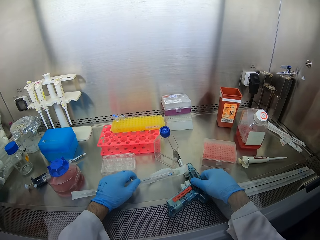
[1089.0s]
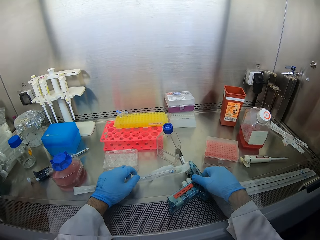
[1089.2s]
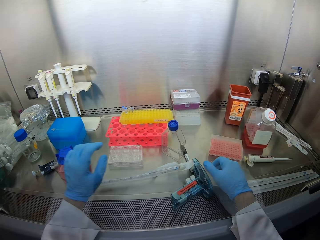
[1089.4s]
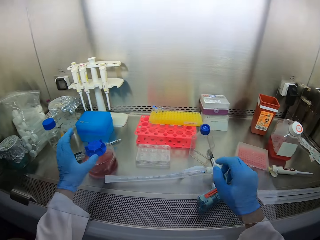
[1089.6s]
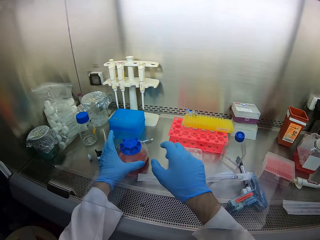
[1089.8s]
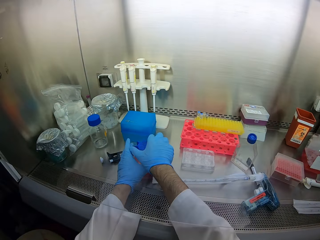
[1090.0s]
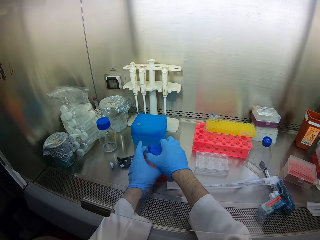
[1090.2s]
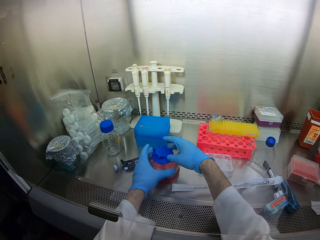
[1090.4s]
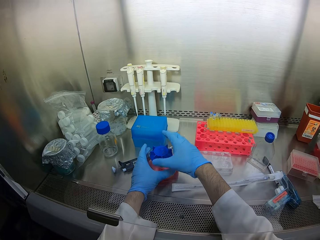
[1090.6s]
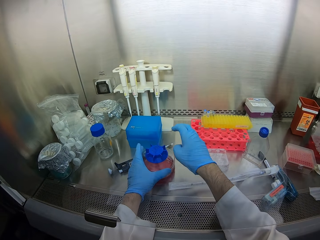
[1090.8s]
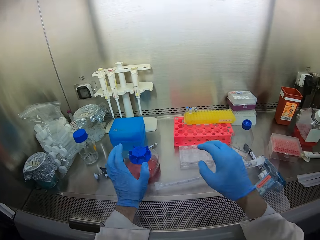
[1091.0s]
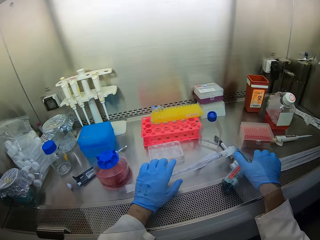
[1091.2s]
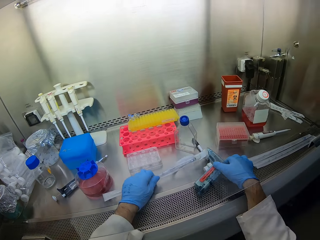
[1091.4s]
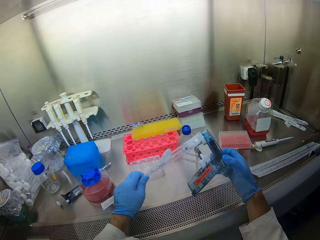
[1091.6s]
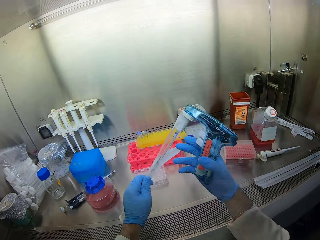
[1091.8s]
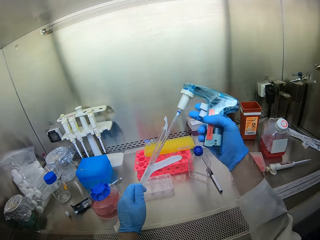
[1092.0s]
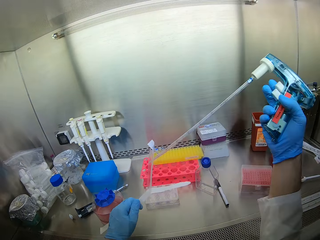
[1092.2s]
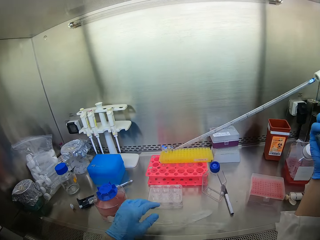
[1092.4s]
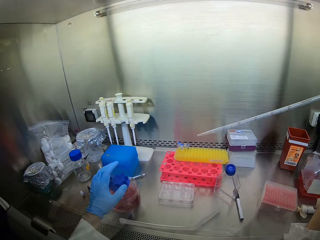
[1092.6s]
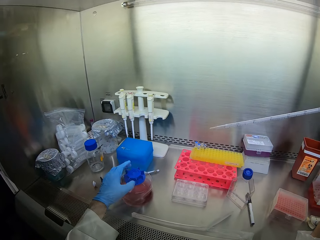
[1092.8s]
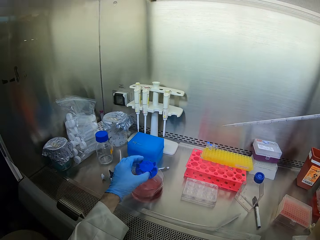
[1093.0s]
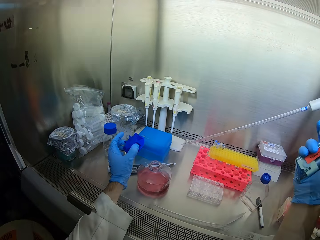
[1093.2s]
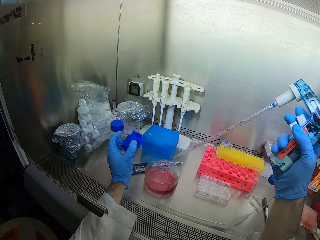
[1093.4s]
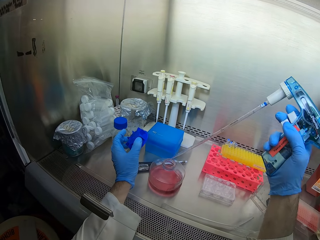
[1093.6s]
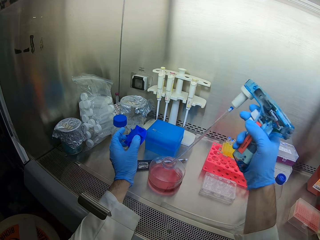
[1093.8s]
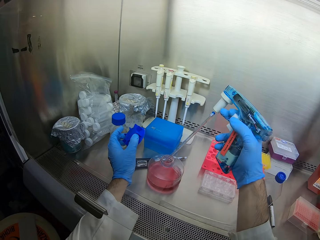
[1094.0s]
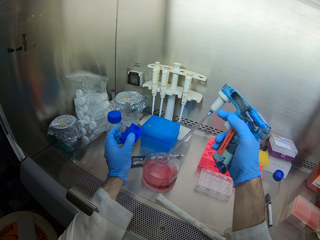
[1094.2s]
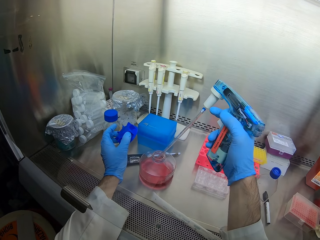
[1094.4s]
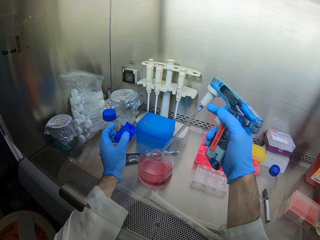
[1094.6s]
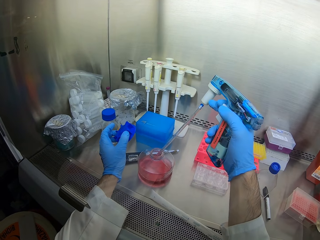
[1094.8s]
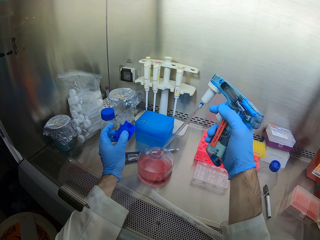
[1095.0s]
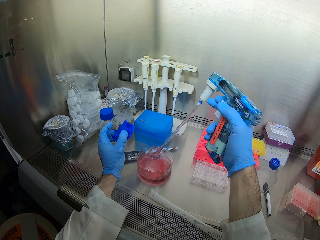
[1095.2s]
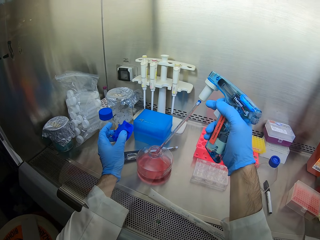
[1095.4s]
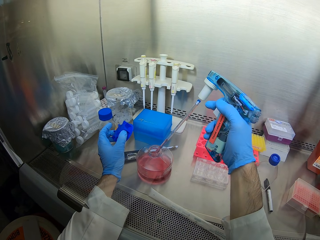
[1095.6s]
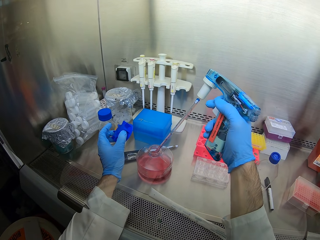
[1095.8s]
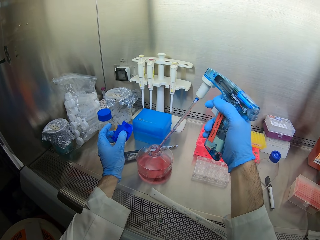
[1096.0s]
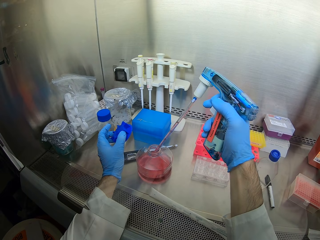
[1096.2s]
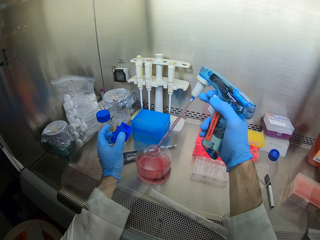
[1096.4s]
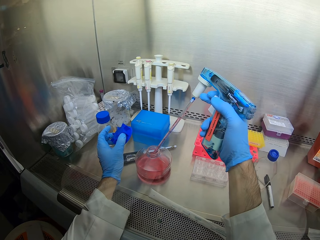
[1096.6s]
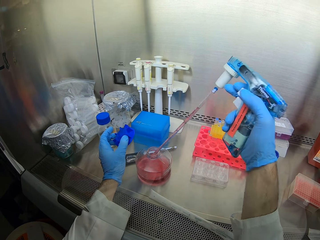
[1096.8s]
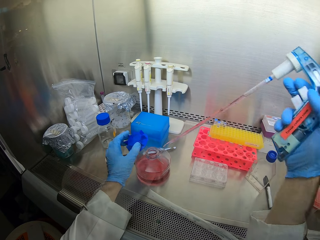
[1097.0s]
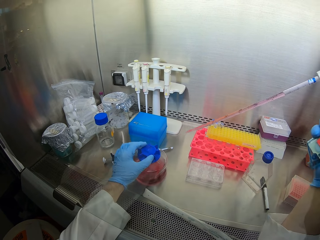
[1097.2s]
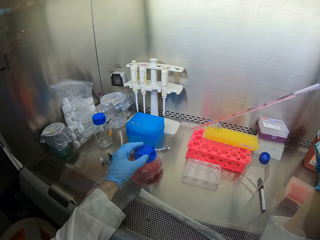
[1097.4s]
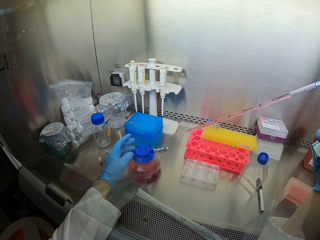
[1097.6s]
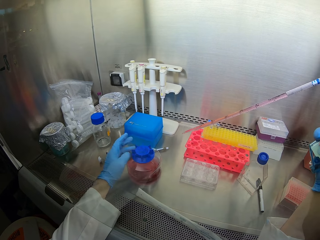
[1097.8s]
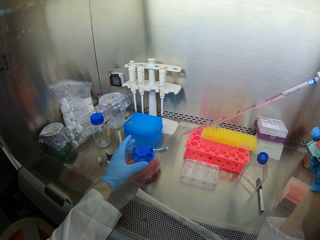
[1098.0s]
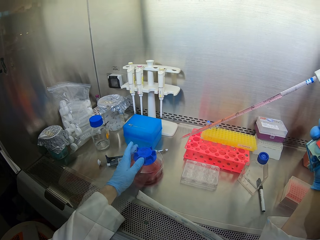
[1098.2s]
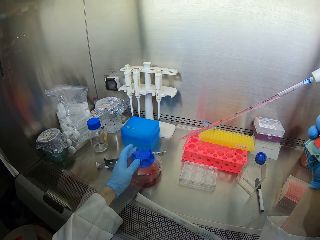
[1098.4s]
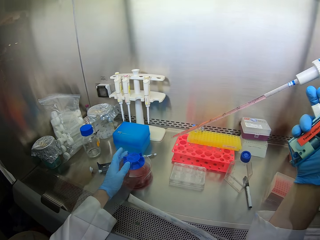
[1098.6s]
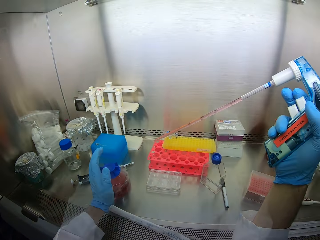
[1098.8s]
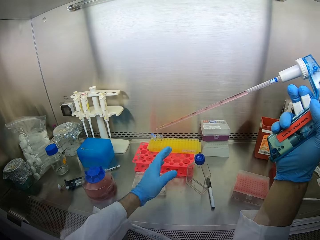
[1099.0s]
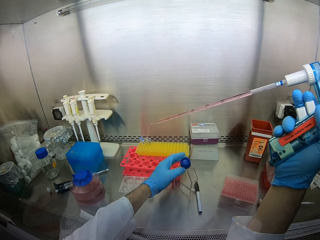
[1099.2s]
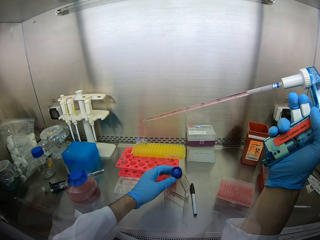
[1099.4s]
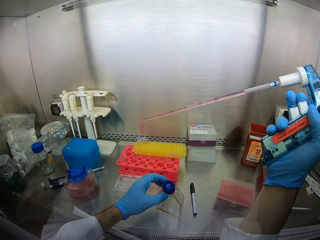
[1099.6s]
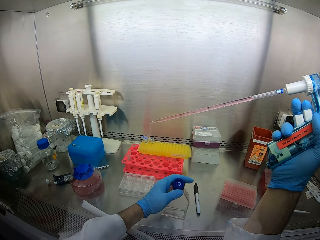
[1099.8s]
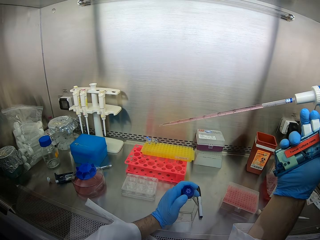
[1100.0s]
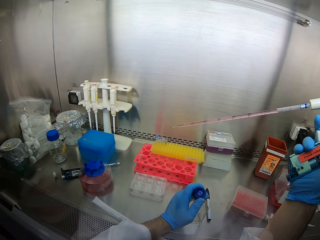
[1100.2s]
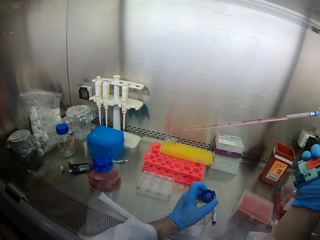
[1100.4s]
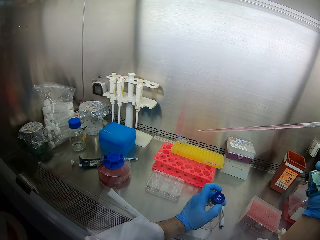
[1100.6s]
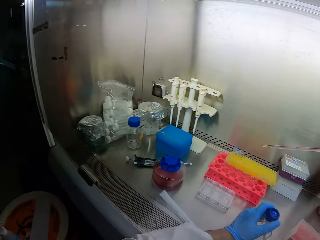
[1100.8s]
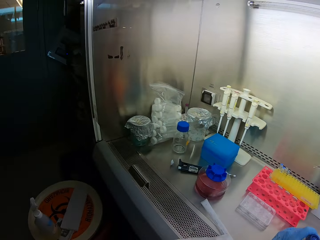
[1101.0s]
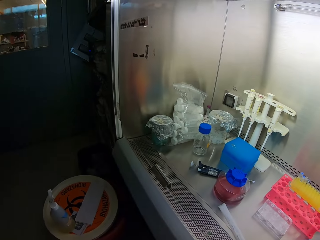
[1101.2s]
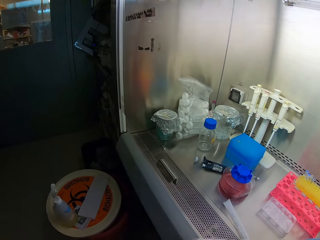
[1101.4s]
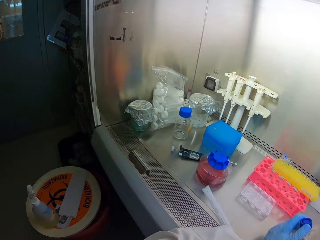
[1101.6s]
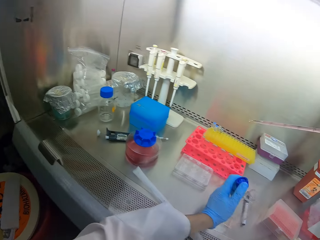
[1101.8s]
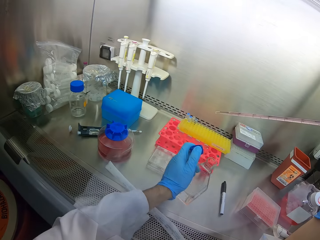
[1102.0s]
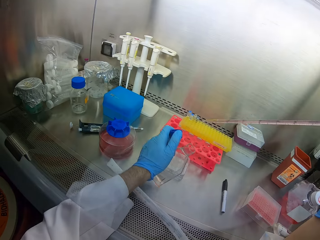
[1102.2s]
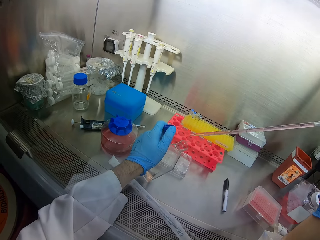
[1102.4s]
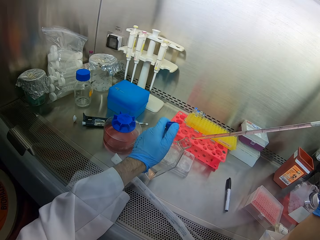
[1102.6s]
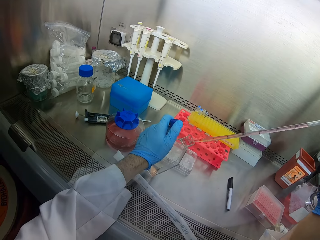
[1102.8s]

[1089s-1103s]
The camera wearer opens the bottle. They take liquid from the bottle using a measuring tube. They close the tin. They pull the bottle. They open the bottle. They look around.

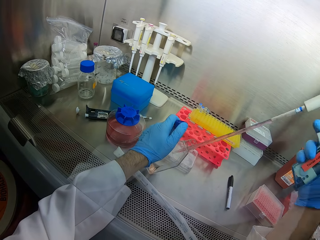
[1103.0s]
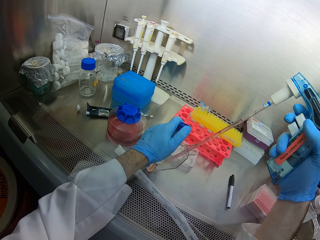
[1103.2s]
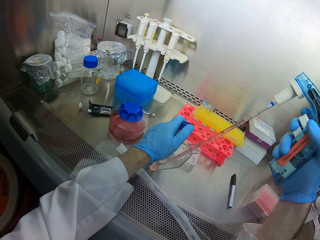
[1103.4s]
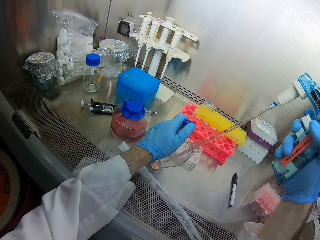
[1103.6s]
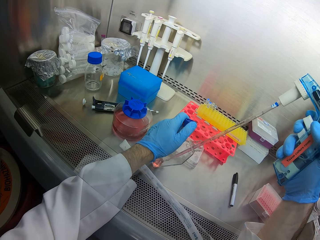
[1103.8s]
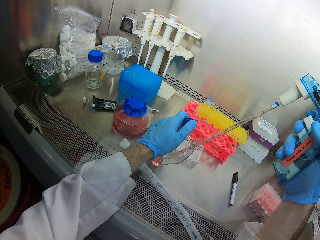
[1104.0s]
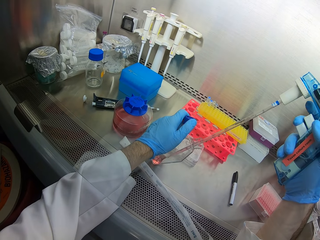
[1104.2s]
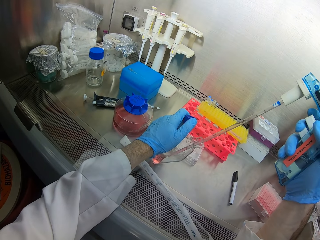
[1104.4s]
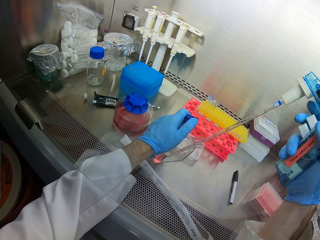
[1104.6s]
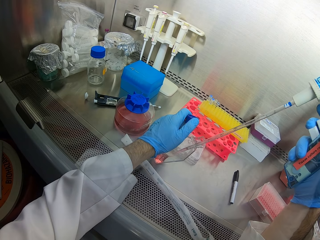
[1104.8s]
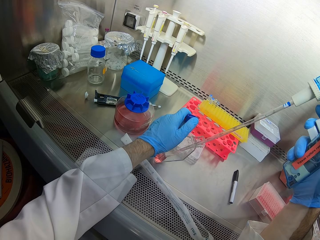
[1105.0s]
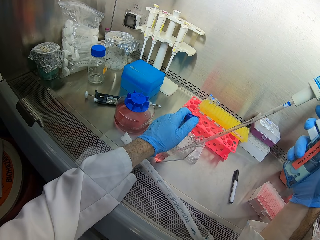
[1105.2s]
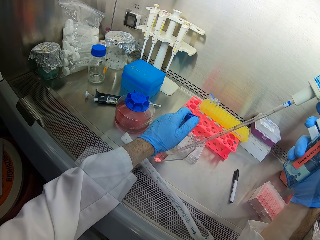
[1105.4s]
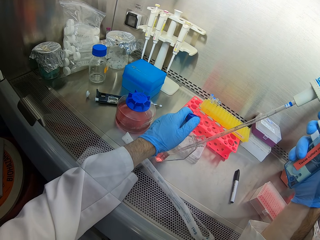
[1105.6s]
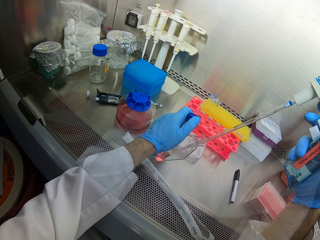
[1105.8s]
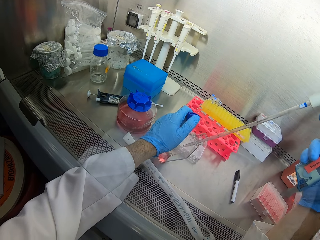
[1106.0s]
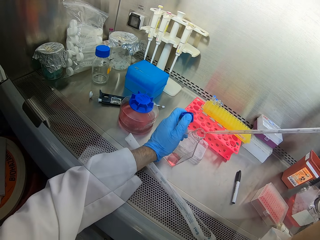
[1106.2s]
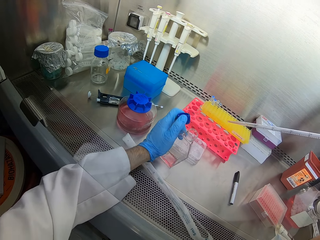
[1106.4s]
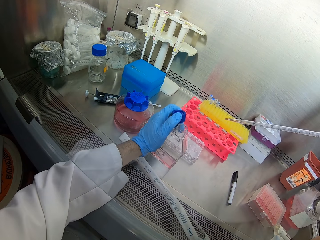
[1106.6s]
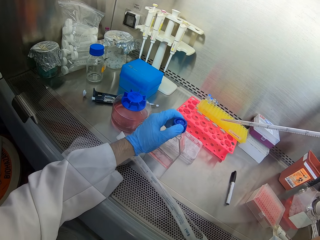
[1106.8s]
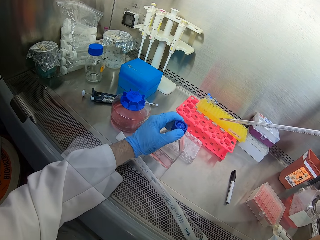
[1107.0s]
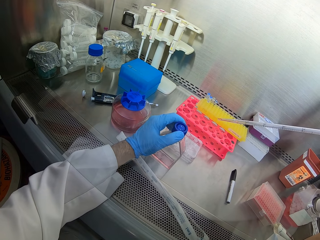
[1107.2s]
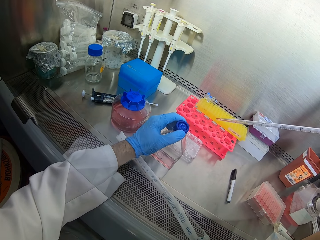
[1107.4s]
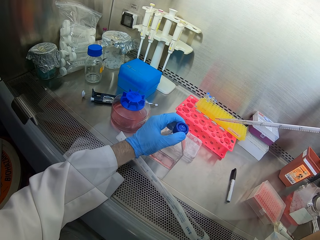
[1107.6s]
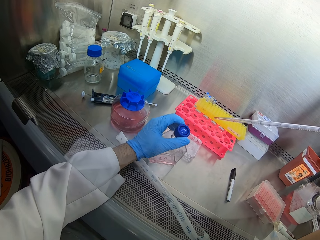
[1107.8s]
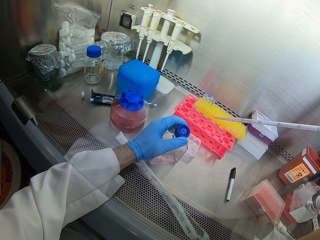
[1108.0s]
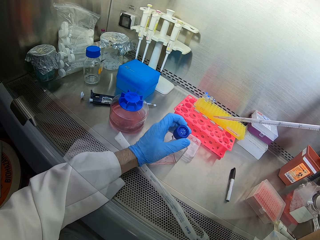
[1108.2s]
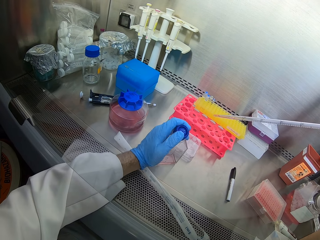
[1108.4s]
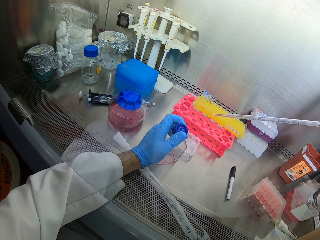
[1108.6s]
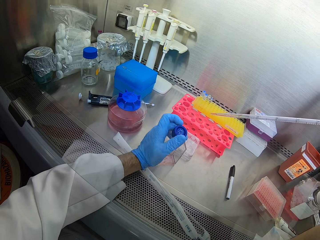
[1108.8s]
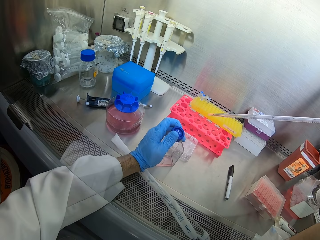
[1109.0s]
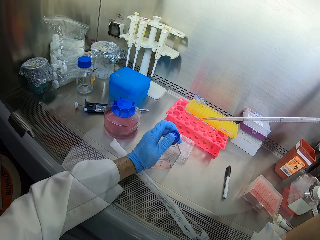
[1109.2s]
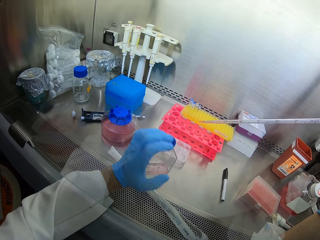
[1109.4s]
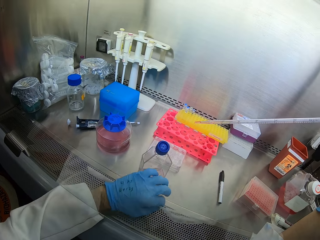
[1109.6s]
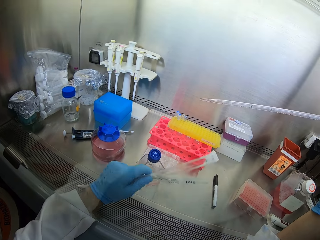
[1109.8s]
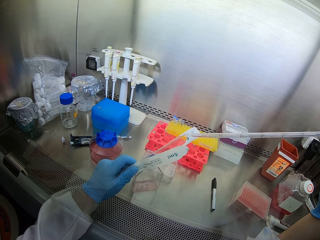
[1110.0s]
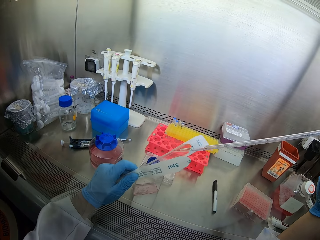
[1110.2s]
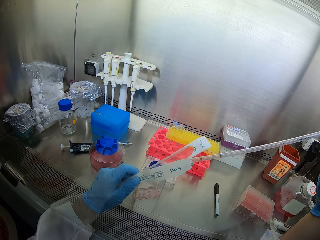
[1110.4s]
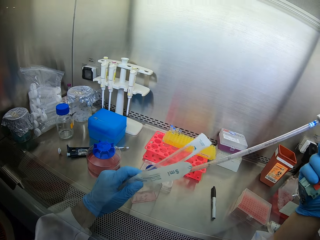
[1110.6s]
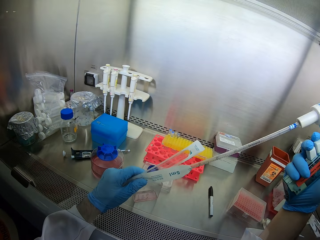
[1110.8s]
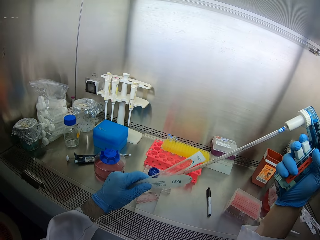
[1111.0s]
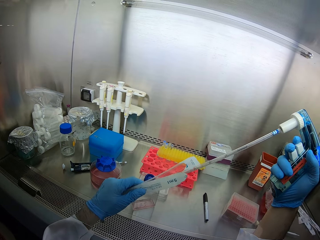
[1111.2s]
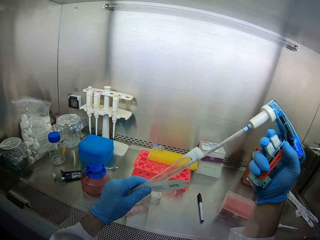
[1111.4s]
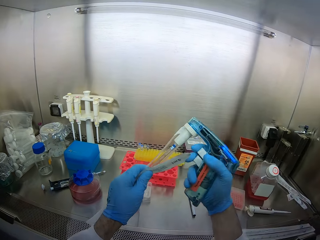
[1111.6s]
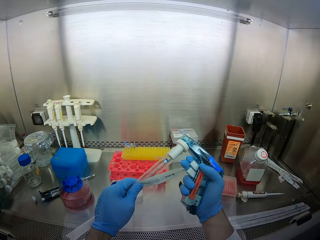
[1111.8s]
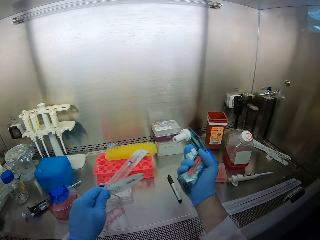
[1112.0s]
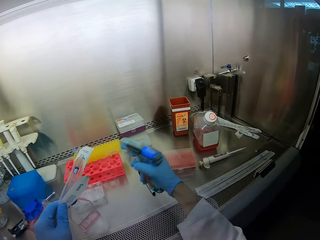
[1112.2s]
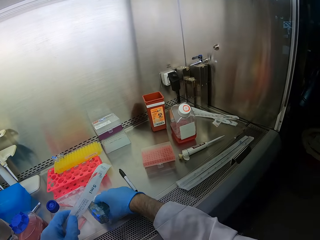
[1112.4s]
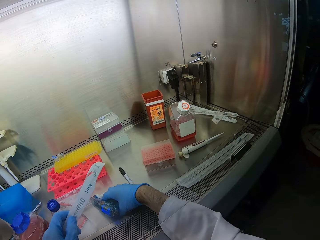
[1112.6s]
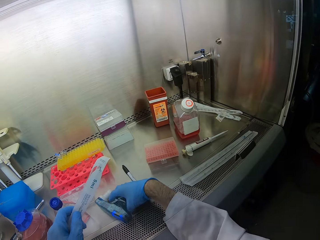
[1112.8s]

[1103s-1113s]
The camera wearer places the tube on the bottle. They put liquid in the bottle. They close the bottle. They put the measuring tube in its pack on the paper.
